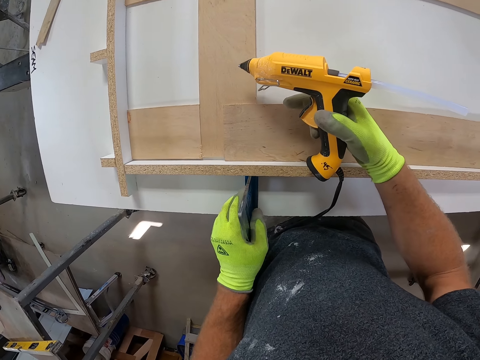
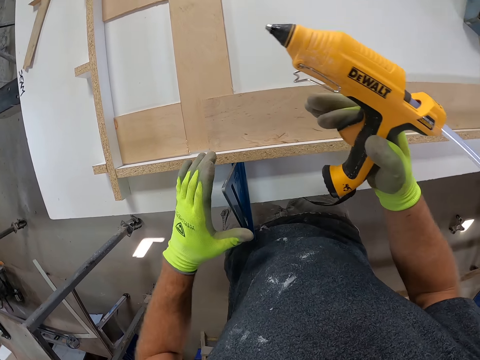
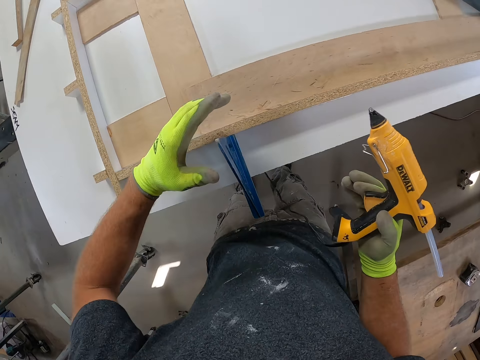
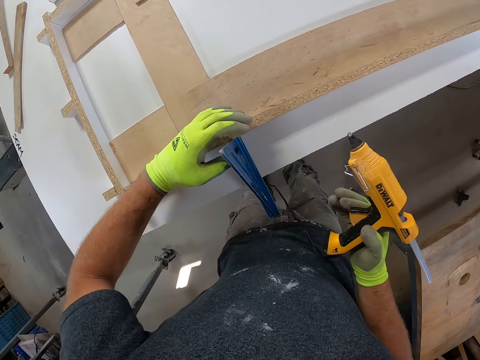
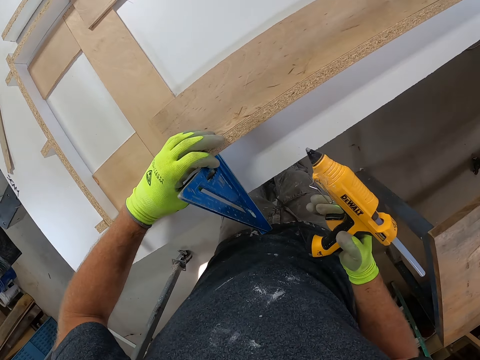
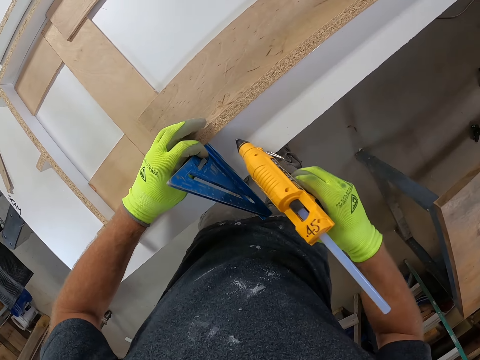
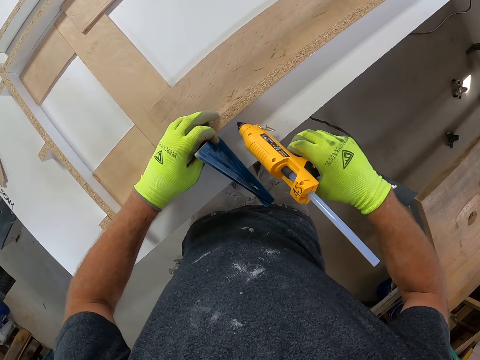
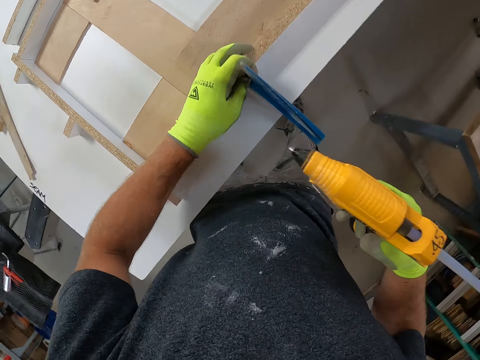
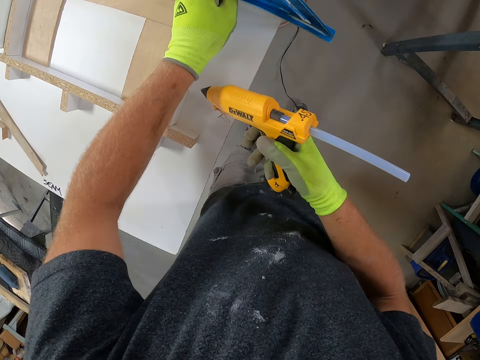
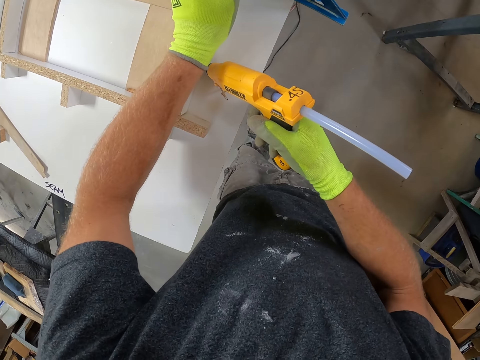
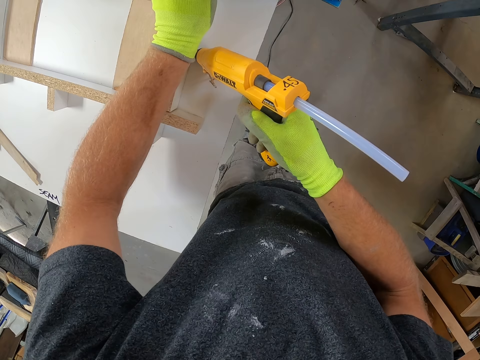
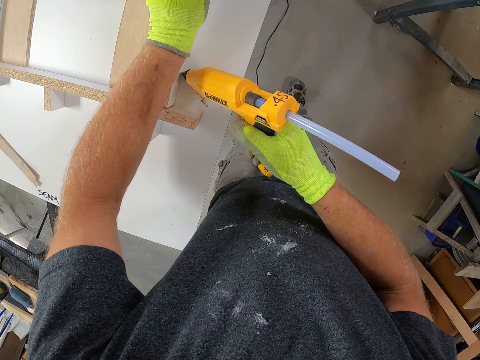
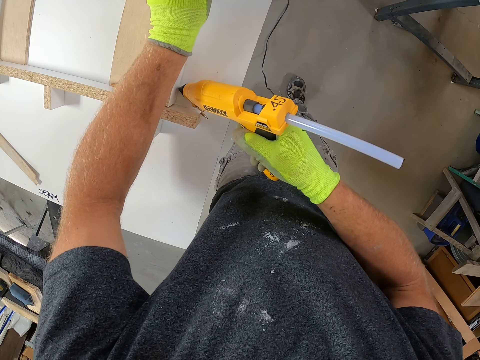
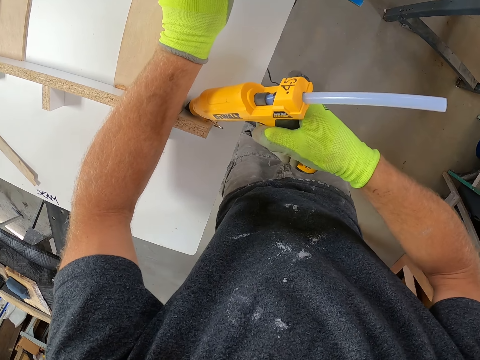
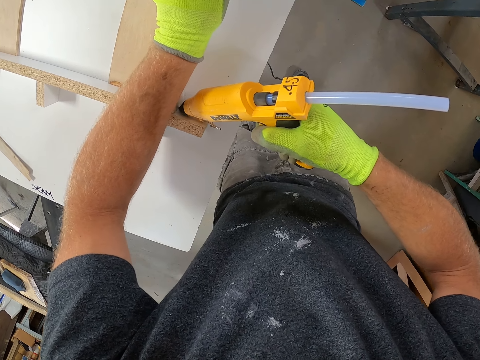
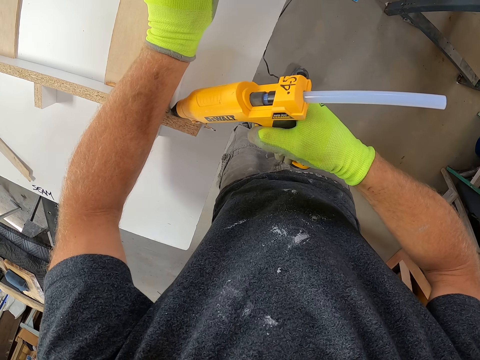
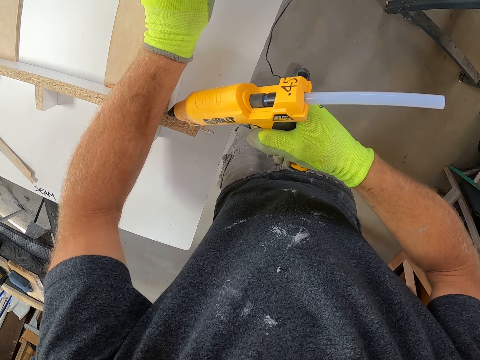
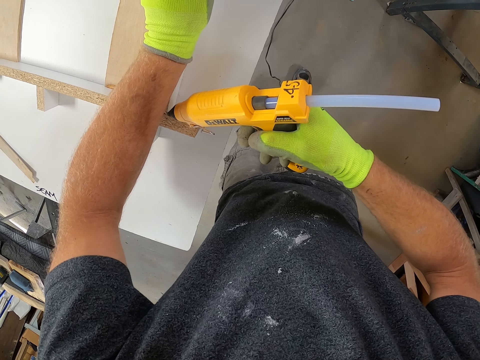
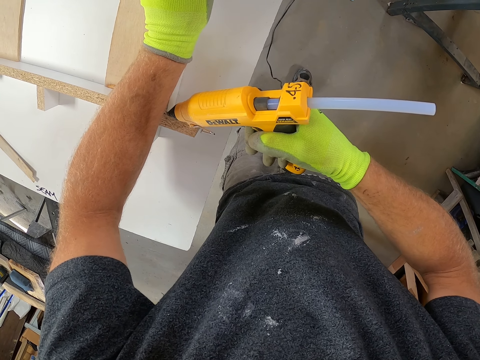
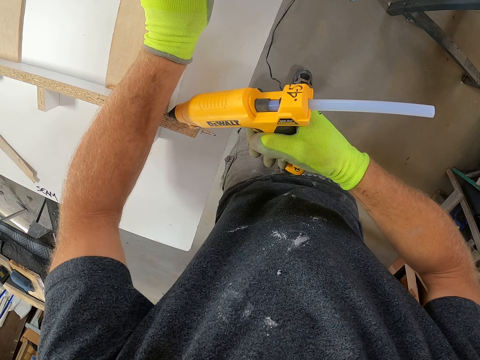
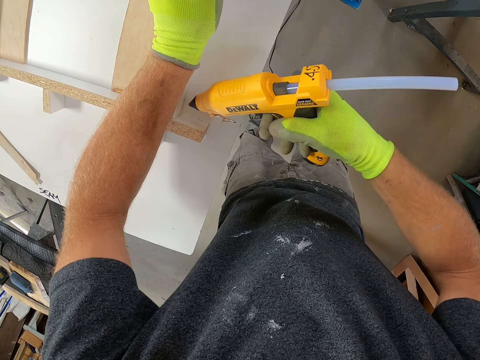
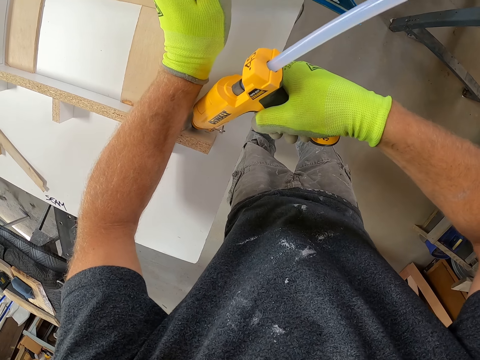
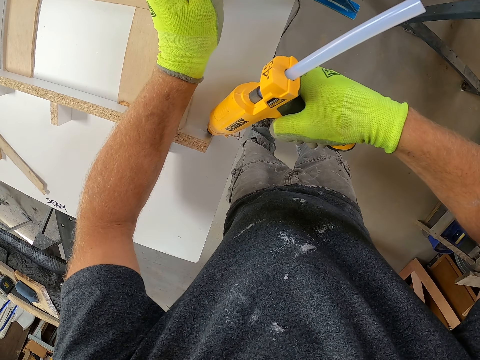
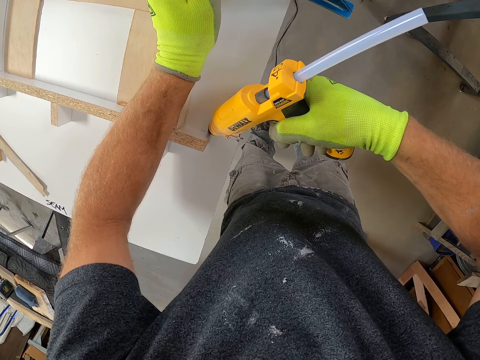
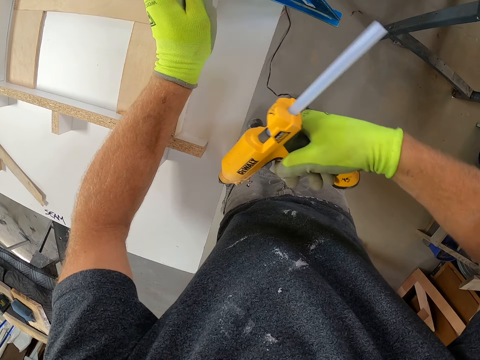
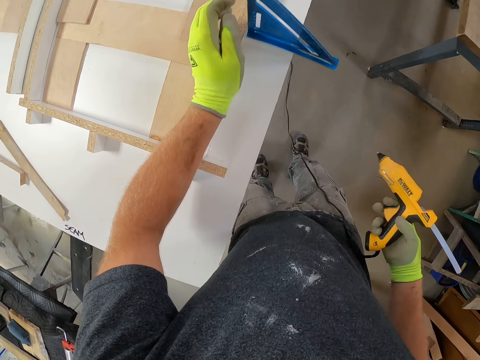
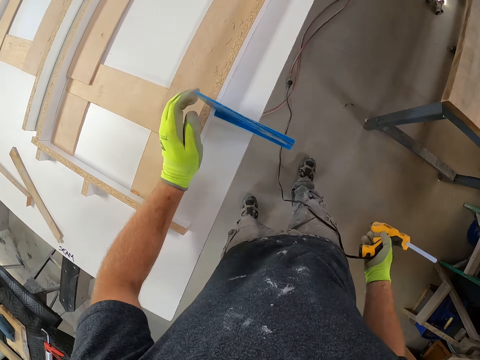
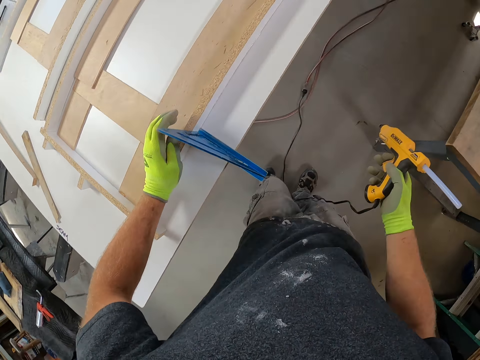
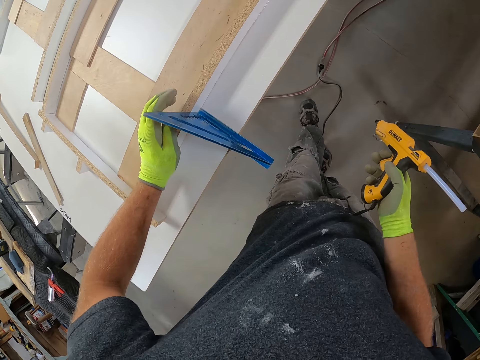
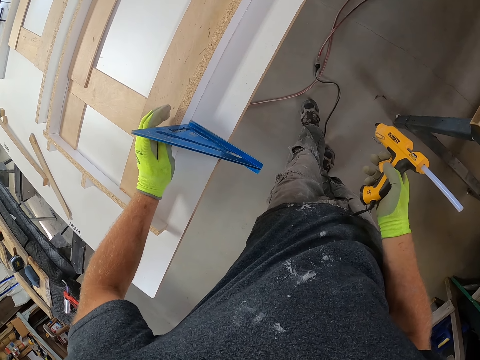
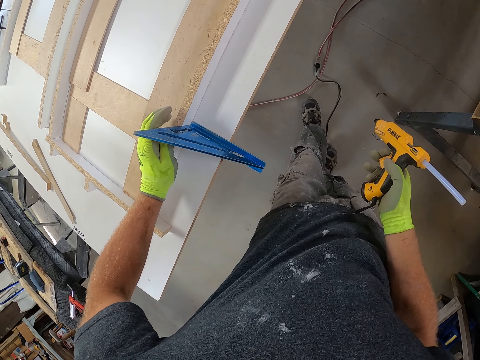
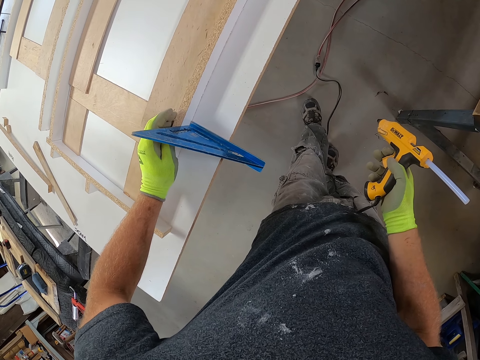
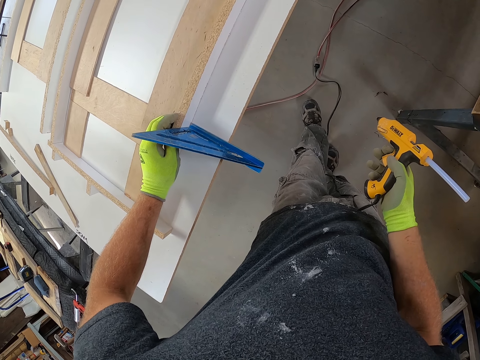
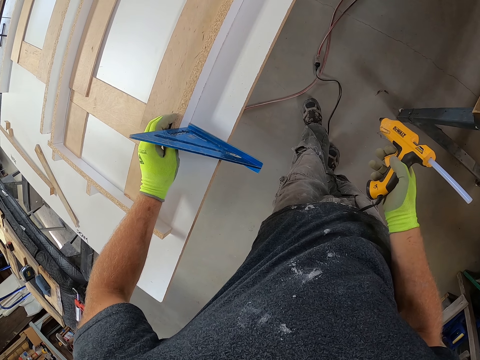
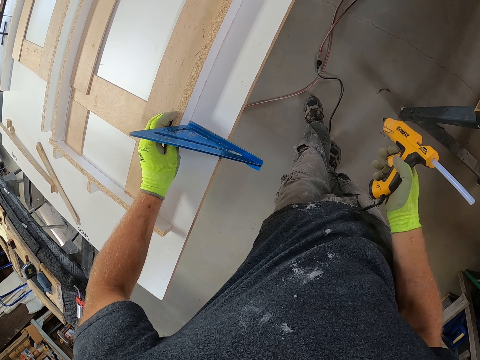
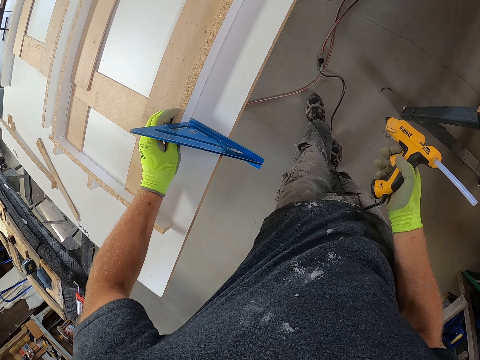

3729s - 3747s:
The camera wearer holds the wooden plank with both hands. He applies glue to the wooden plank on the table. He holds the wooden plank with his left hand. He presses the piece of wood.

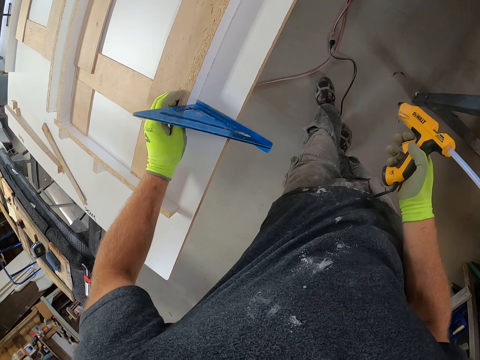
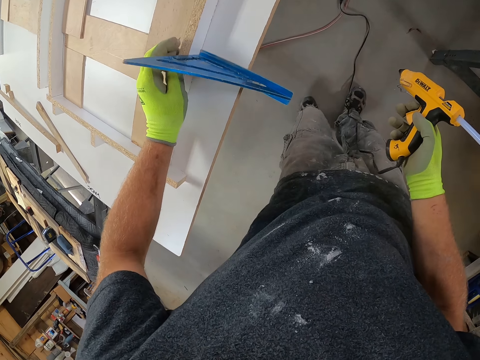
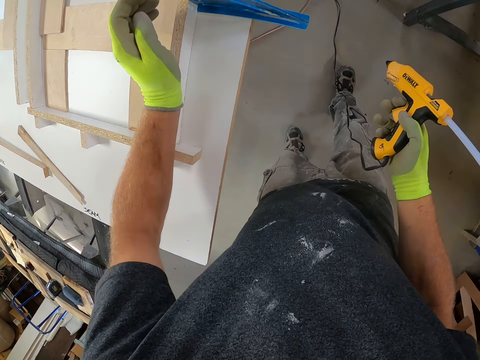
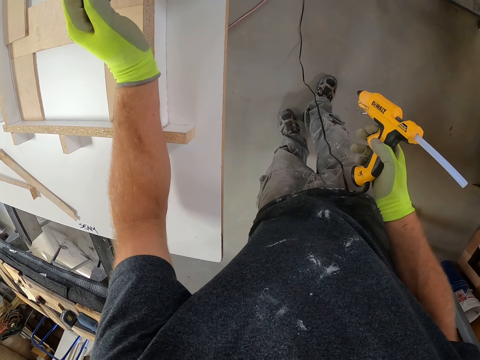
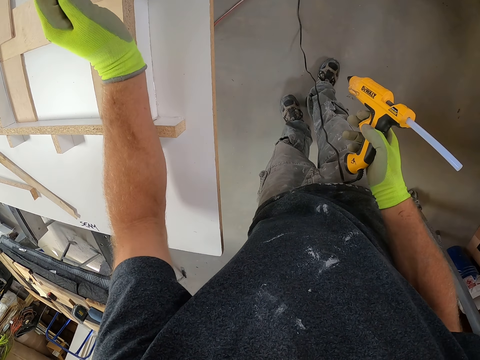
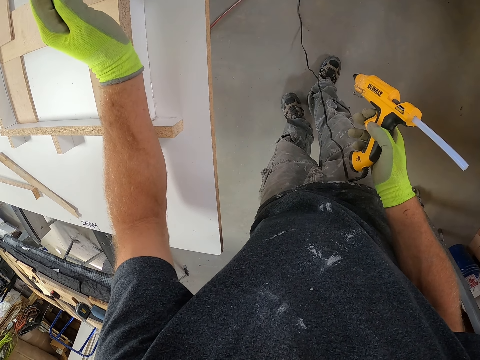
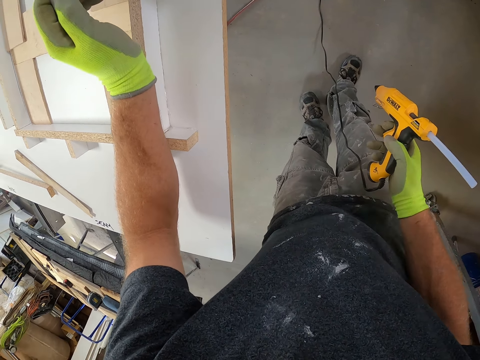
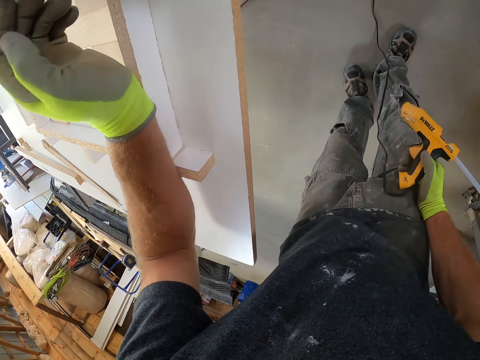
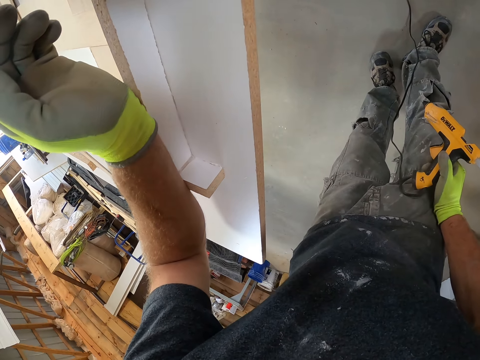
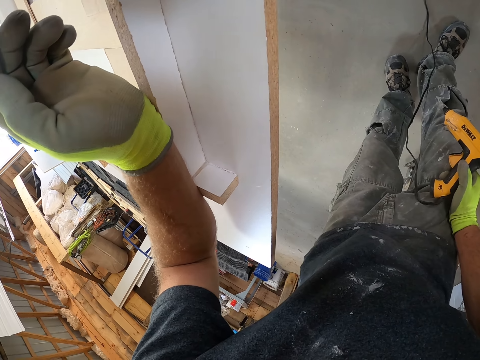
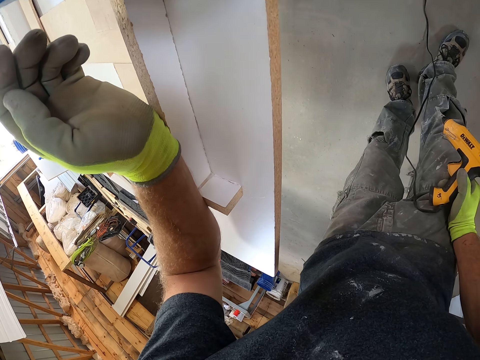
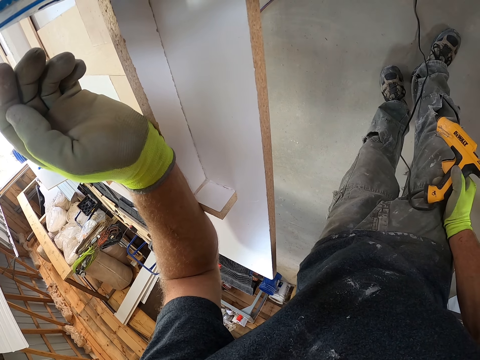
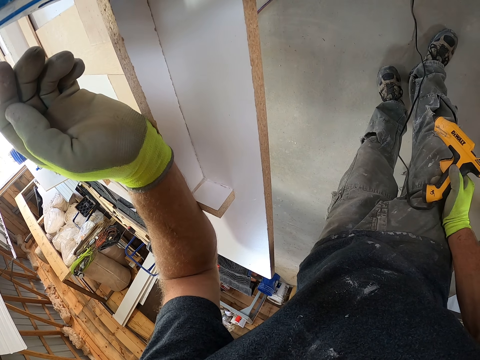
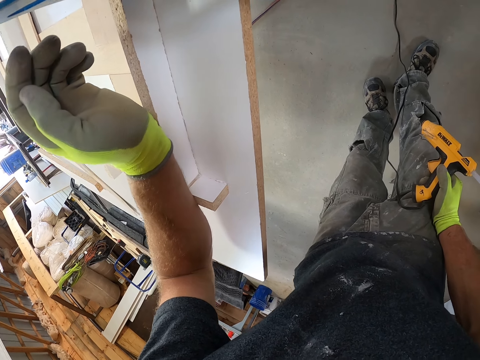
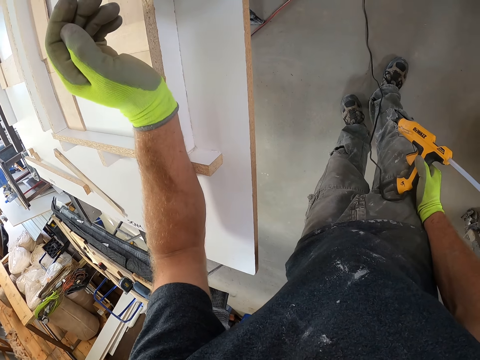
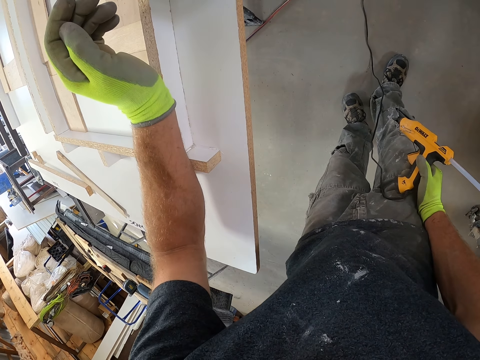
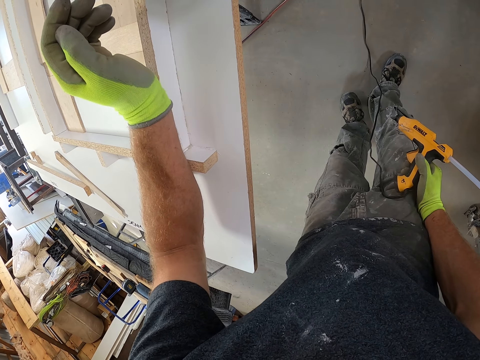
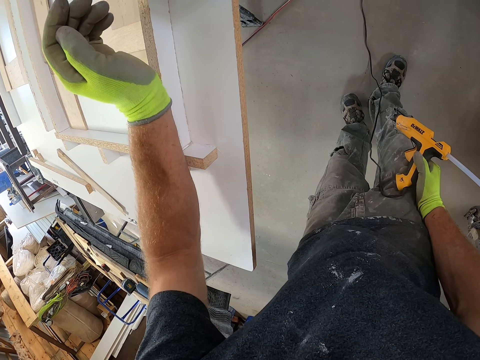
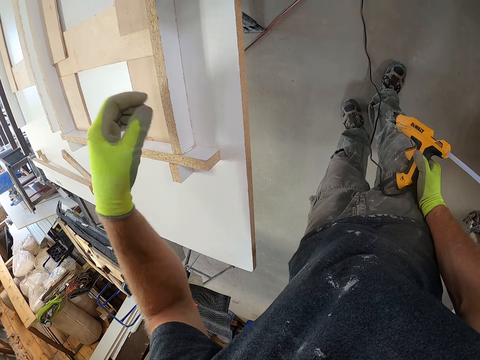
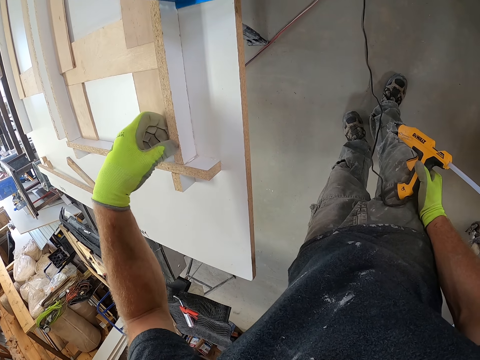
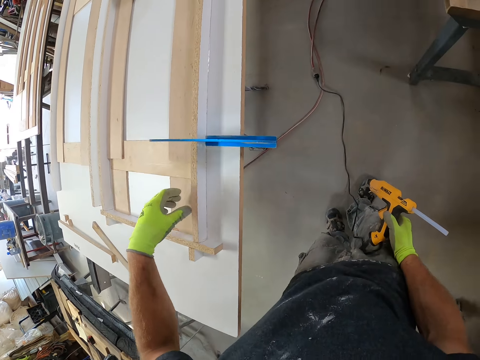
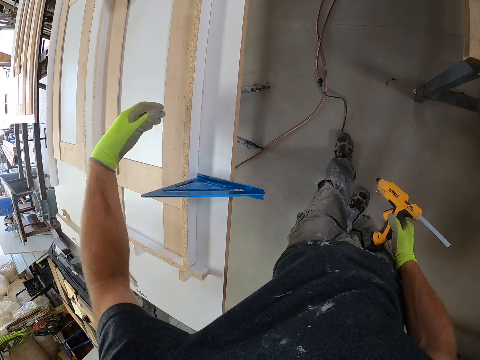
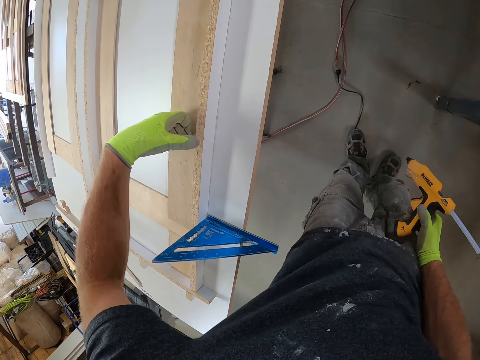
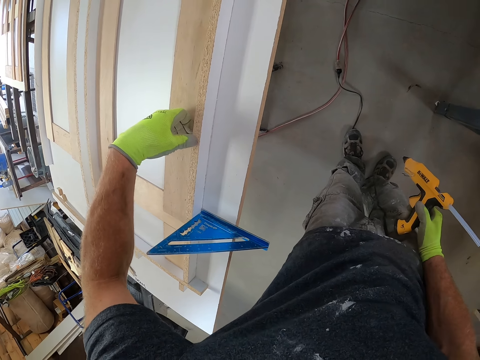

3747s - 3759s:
The camera wearer touches the wooden plank with his left hand.
